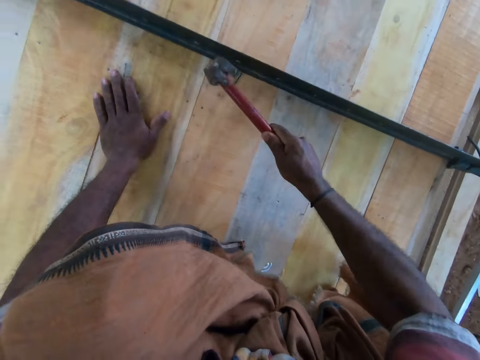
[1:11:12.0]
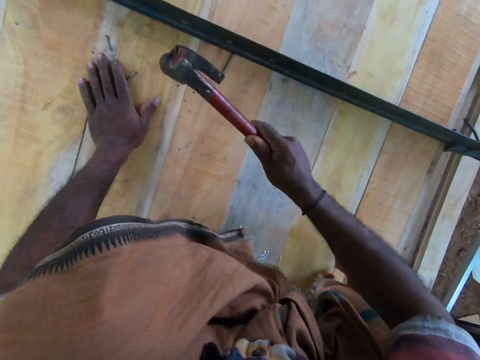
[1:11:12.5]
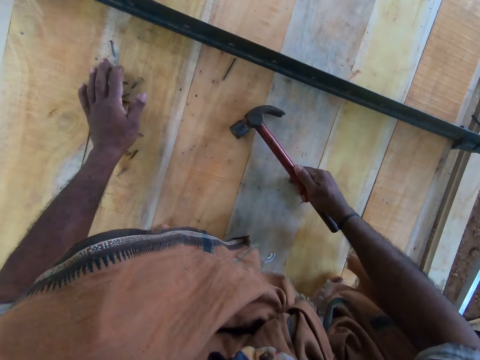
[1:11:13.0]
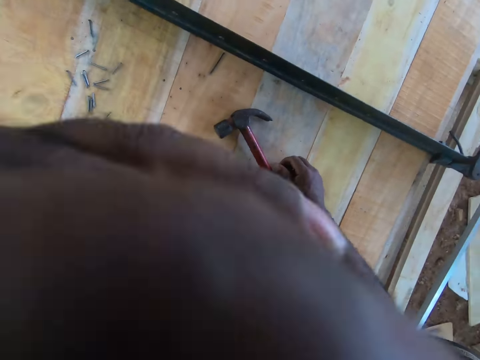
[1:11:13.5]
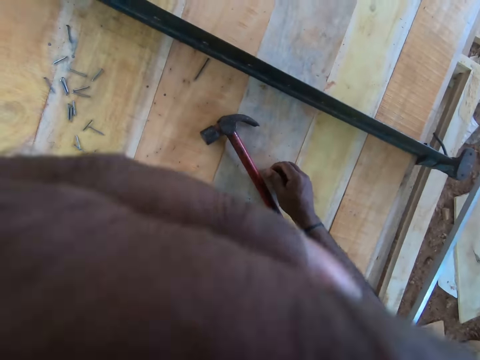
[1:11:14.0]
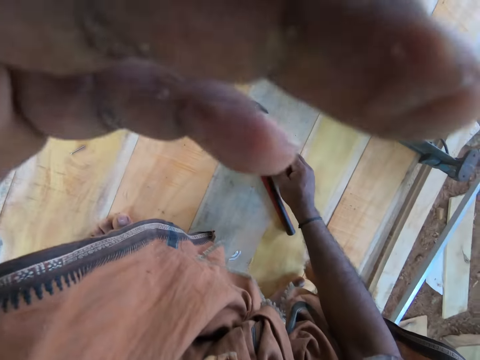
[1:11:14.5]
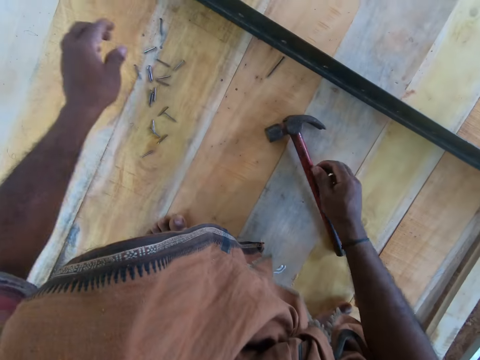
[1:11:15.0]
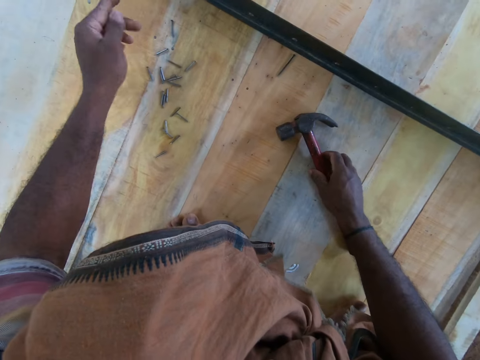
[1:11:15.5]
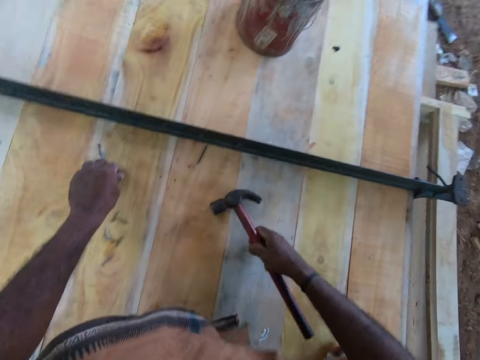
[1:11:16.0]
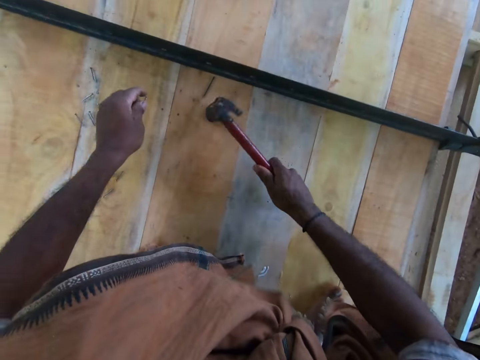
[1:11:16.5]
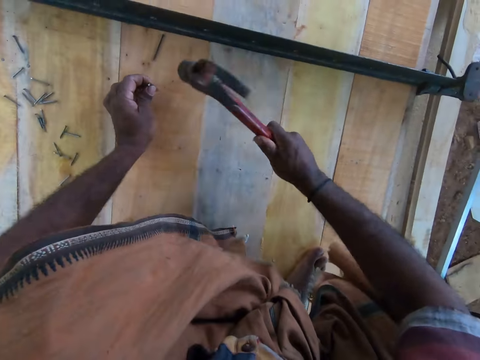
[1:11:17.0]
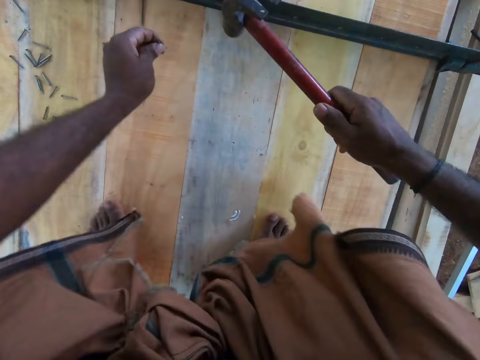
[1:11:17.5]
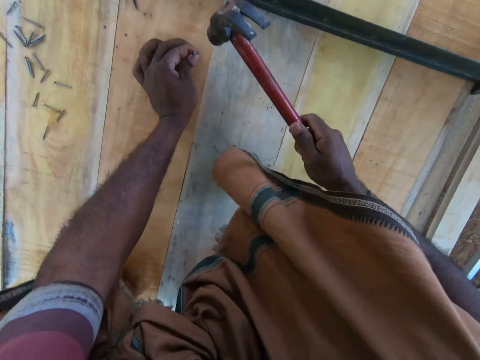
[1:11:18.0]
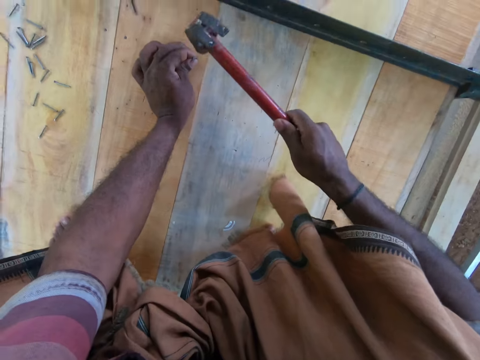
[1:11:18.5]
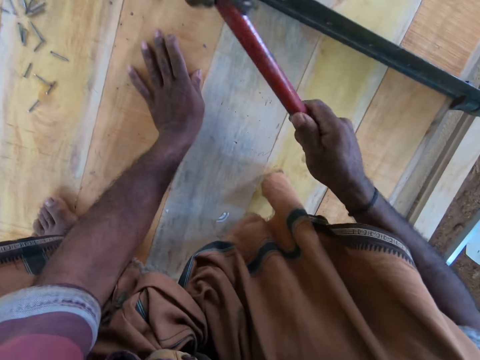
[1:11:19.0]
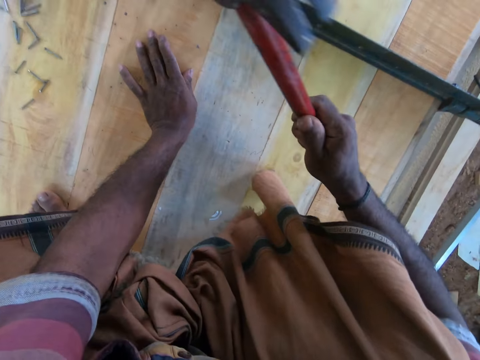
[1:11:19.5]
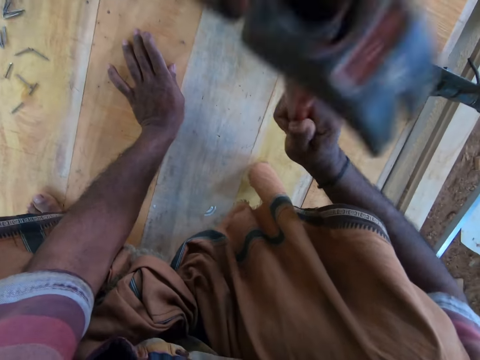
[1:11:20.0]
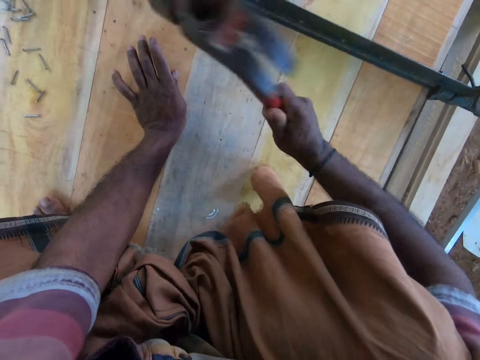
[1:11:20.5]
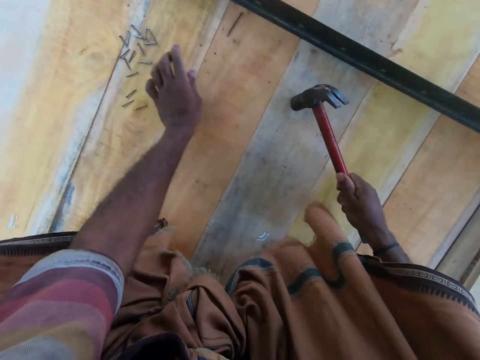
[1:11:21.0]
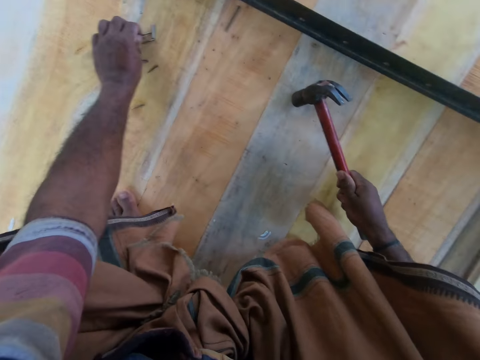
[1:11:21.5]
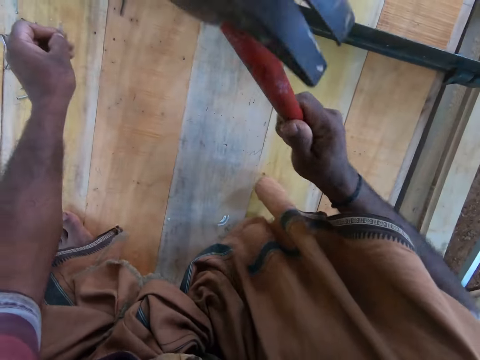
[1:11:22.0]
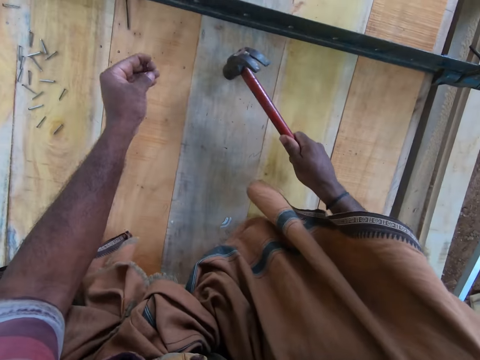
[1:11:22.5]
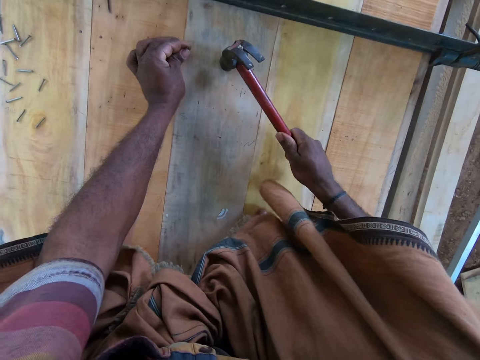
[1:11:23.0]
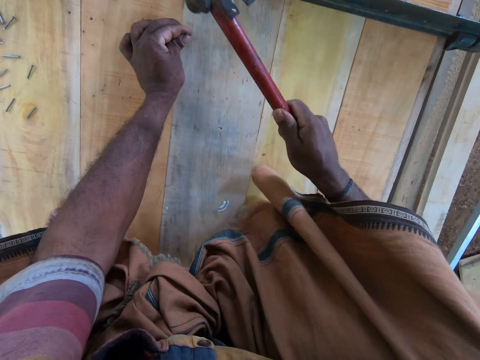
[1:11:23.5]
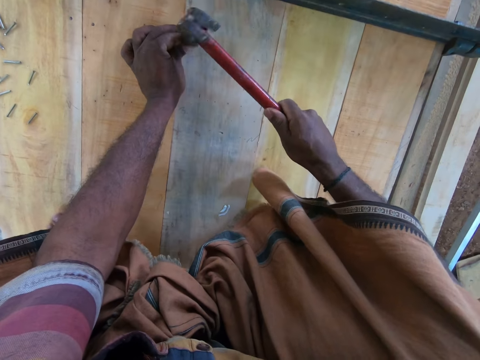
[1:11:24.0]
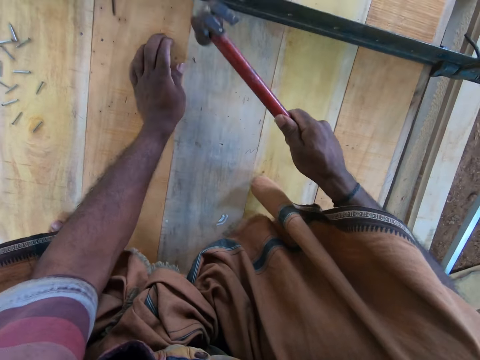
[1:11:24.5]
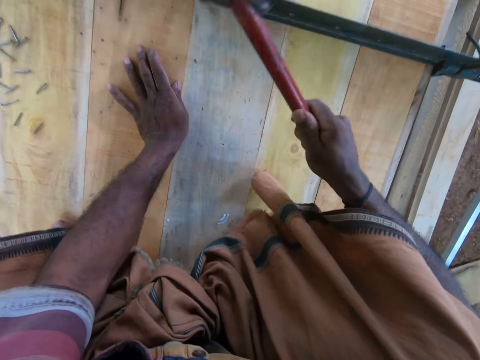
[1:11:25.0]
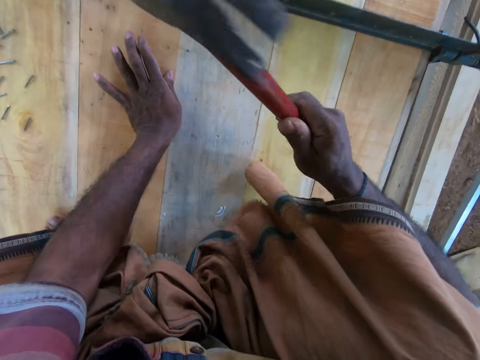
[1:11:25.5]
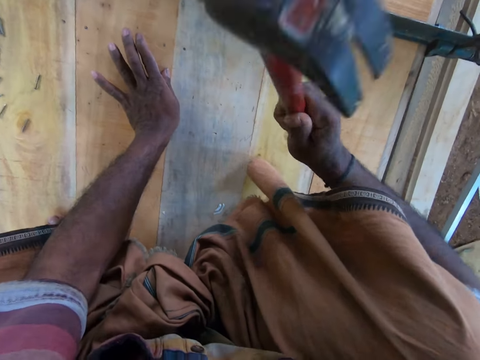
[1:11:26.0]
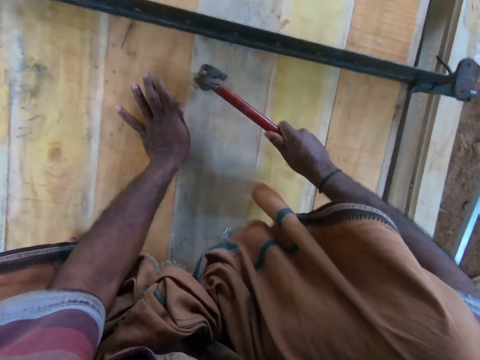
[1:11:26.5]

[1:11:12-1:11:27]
The camera wearer drops the hammer in his right hand on the work table. He raises his left hand towards his face. He picks a nail from the work table with his left hand. He picks the hammer from the work table with his right hand. He places the nail on the work table with his left hand. He hits the table with the hammer on the right hand. He drives the nail in his left hand into the work table with the hammer in his right hand. He picks a nail from the work table with his left hand. He hits the nail on the work table with the hammer in his right hand. He places the nail on the work table with his left hand. He drives the nail in his left hand into the work table with the hammer in his right hand.

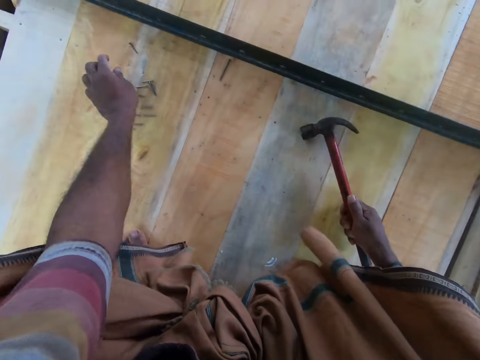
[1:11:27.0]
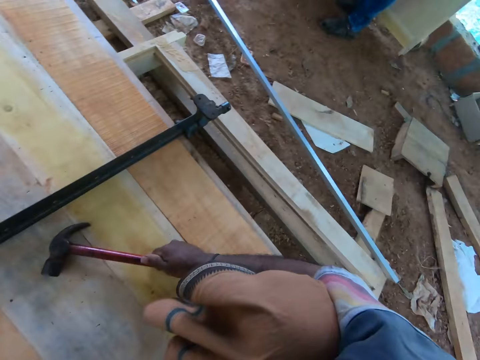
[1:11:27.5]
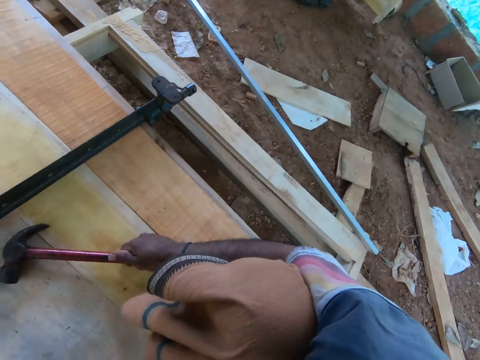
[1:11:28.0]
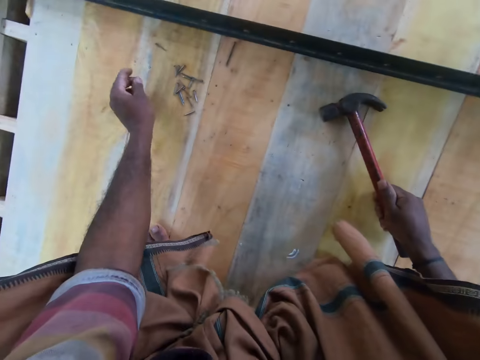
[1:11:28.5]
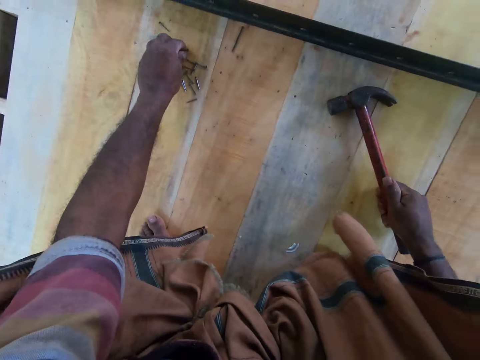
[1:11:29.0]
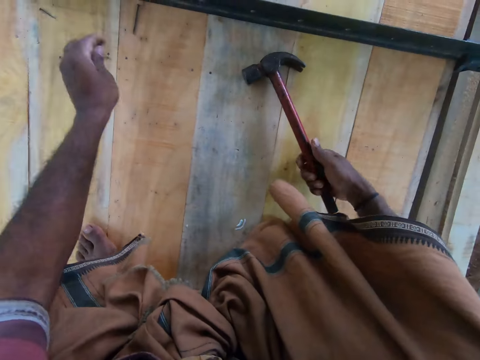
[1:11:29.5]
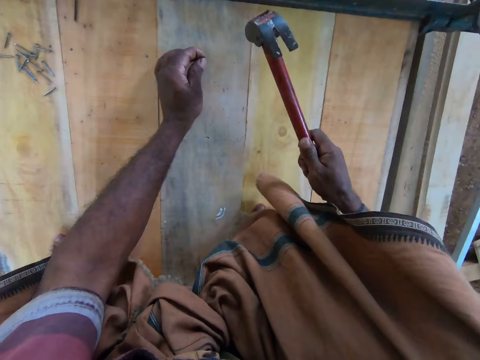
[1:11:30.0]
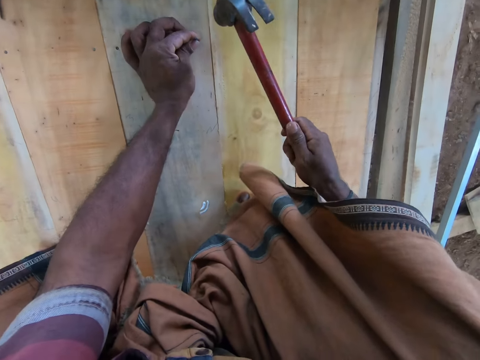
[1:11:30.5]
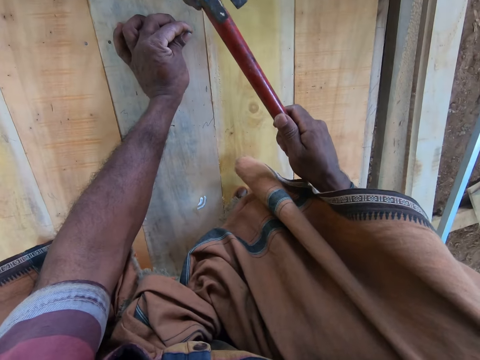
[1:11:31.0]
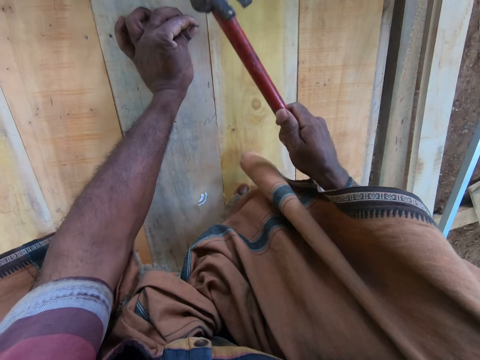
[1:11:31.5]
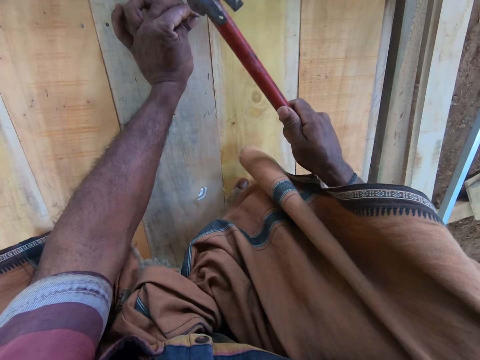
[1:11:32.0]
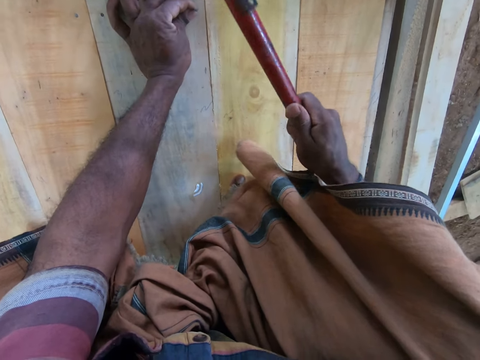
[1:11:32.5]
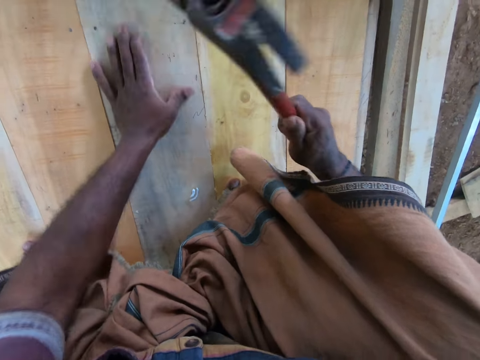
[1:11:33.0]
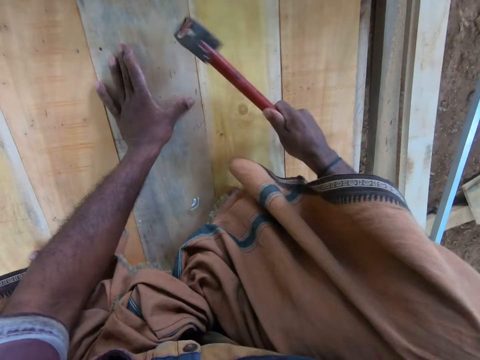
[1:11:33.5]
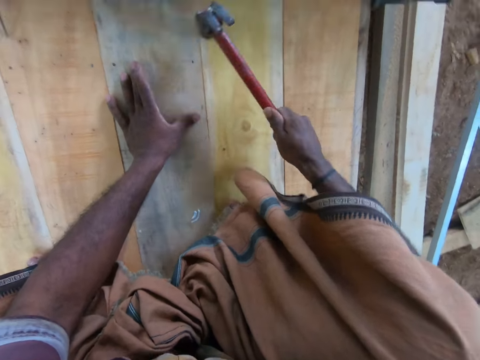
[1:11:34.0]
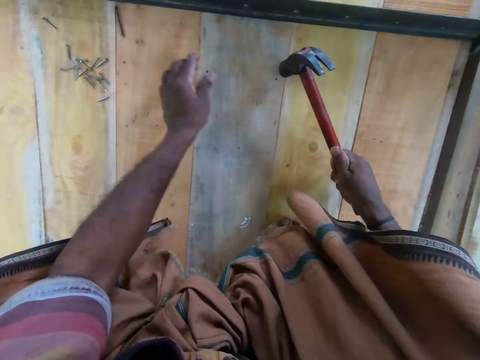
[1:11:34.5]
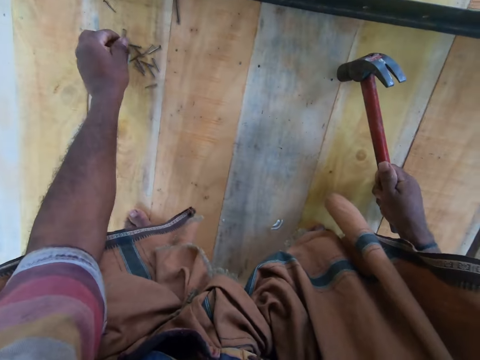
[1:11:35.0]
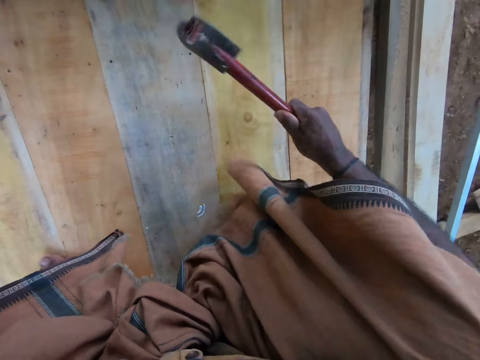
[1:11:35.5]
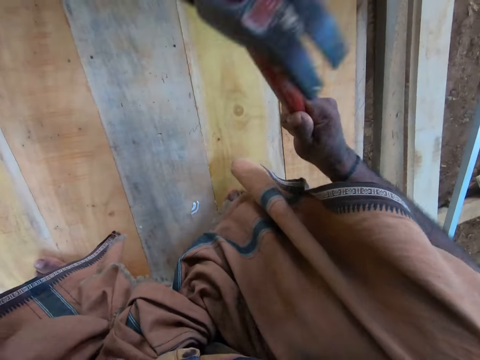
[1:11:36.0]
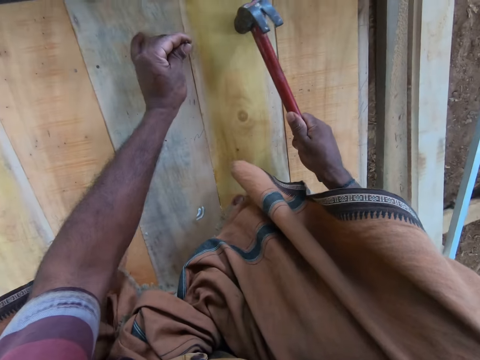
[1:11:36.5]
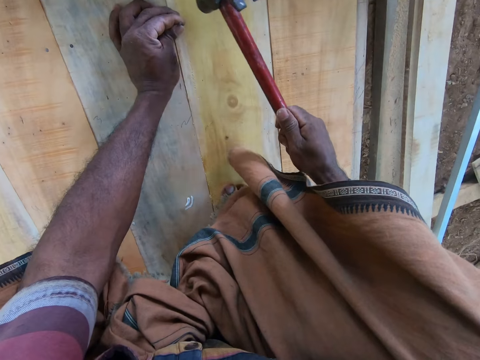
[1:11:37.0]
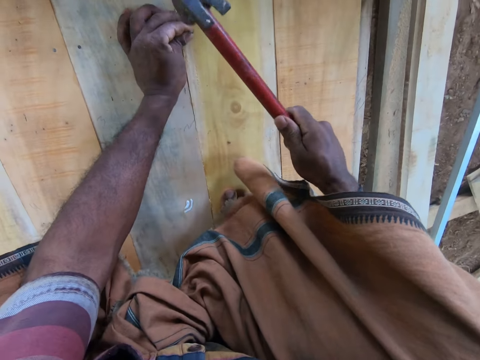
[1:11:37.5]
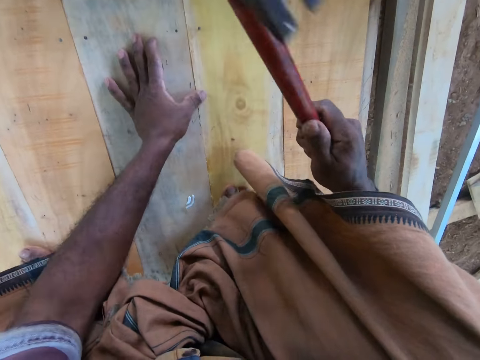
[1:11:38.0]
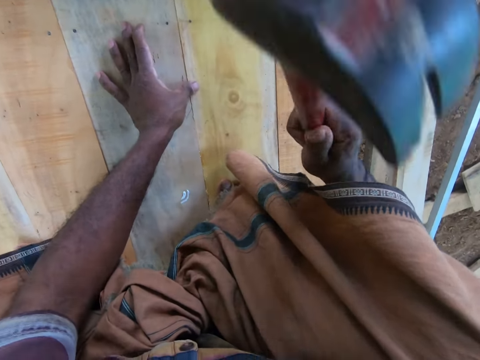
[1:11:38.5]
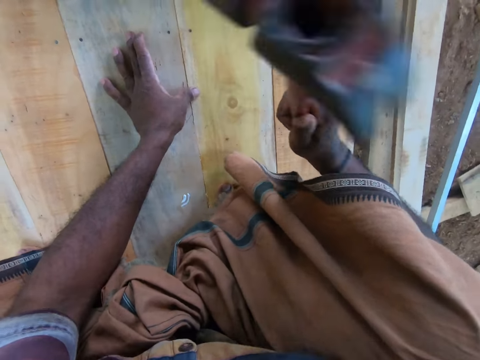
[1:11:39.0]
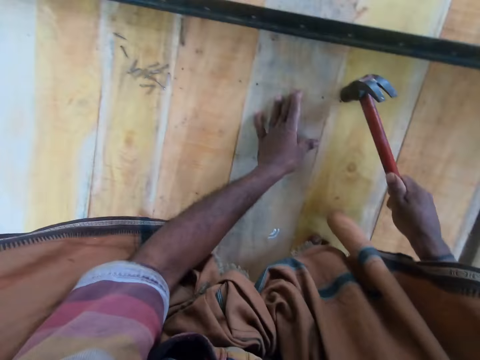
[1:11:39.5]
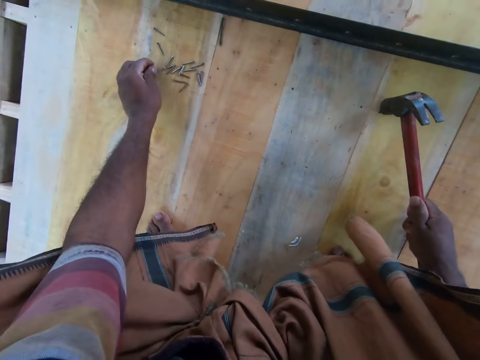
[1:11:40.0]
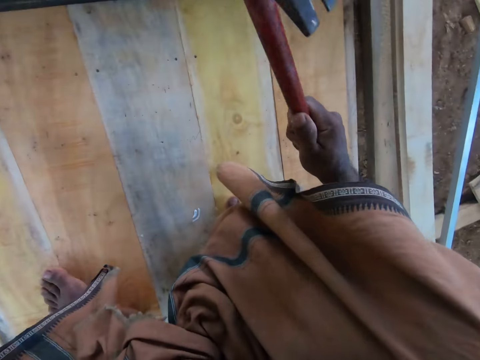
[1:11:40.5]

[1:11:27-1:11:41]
The camera wearer looks around. He picks a nail from the work table with his left hand. He places the nail on the work table with his left hand. He drives the nail in his left hand into the work table with the hammer in his right hand. He picks a nail from the work table with his left hand. He hits the nail on the work table with the hammer in his right hand. He places the nail on the work table with his left hand. He drives the nail in his left hand into the work table with the hammer in his right hand. He looks around. He picks a nail from the work table with his left hand. He hits the nail on the work table with the hammer in his right hand.
